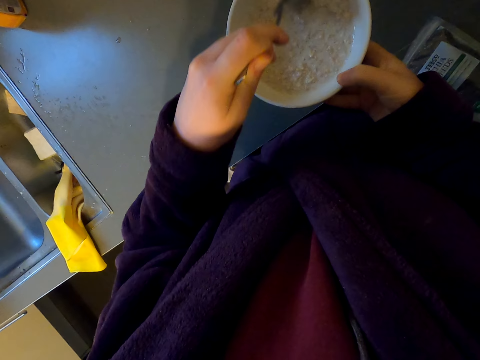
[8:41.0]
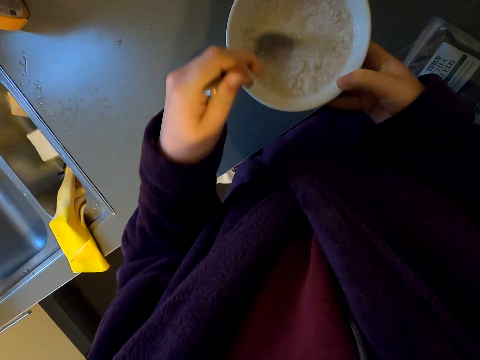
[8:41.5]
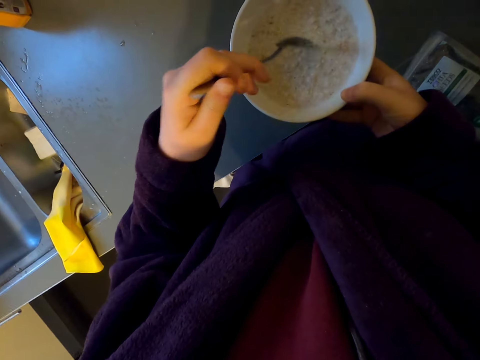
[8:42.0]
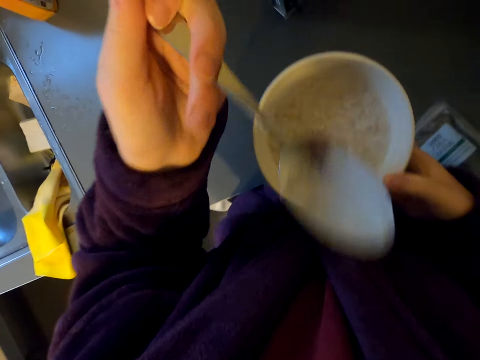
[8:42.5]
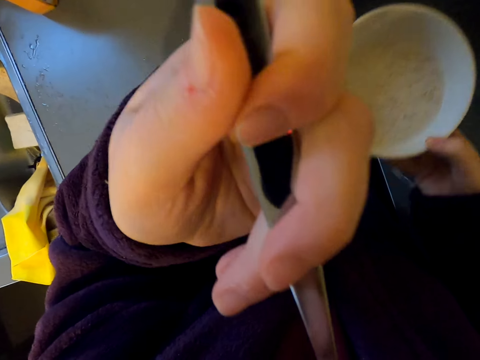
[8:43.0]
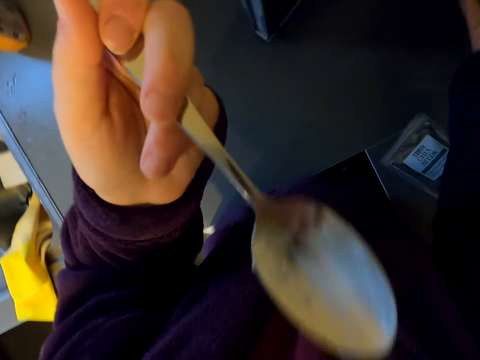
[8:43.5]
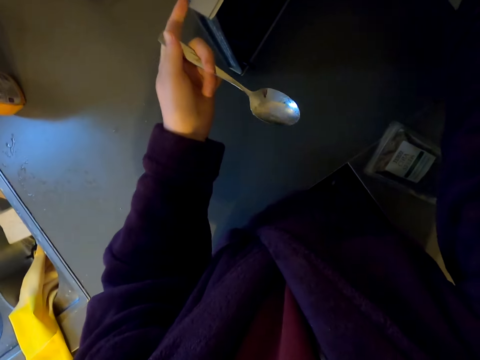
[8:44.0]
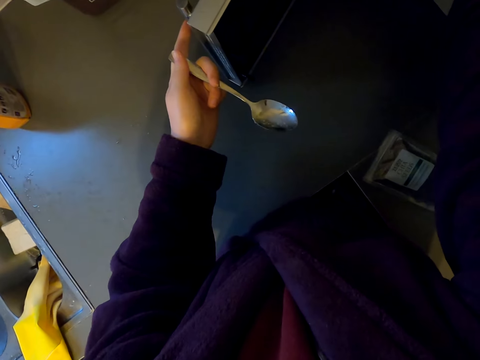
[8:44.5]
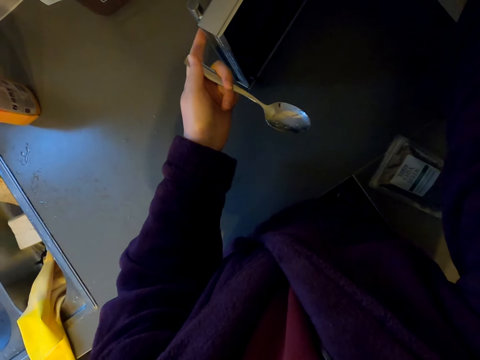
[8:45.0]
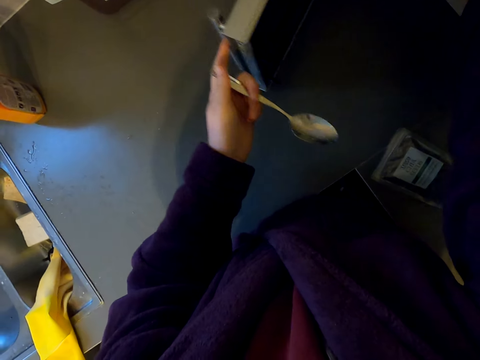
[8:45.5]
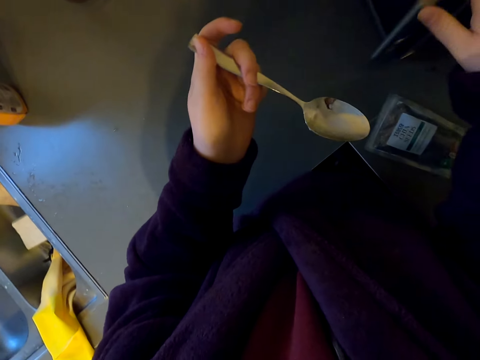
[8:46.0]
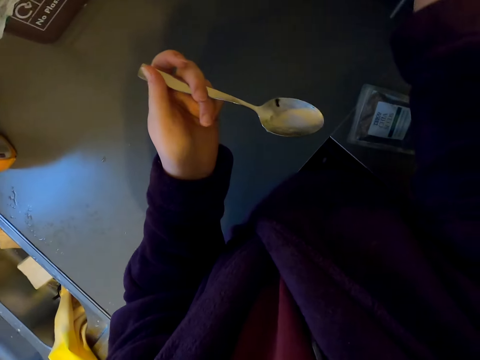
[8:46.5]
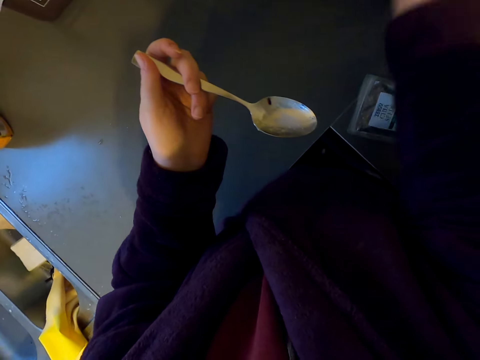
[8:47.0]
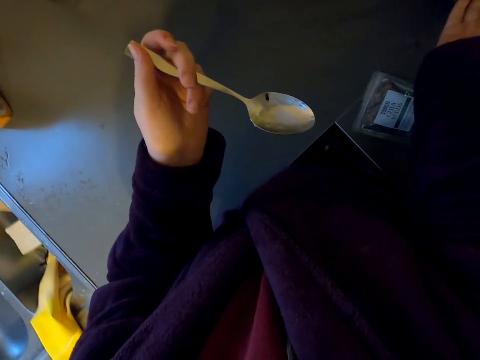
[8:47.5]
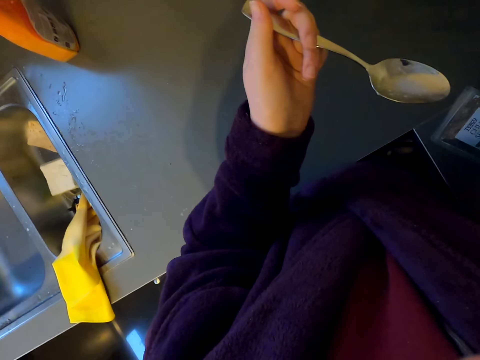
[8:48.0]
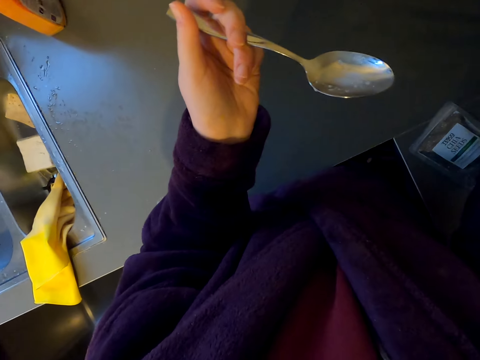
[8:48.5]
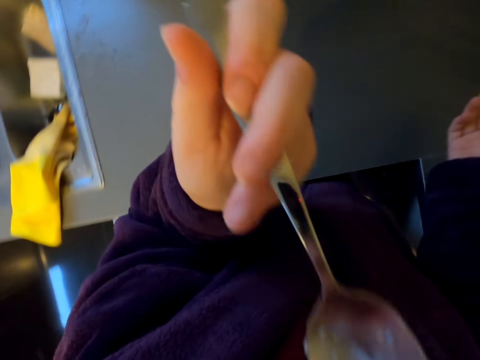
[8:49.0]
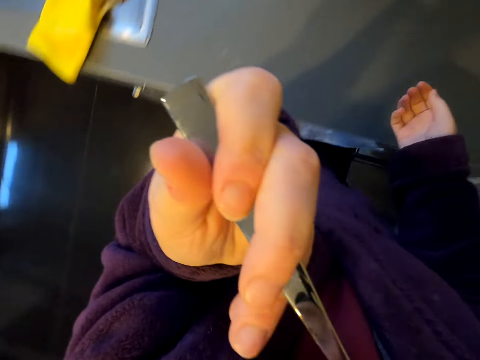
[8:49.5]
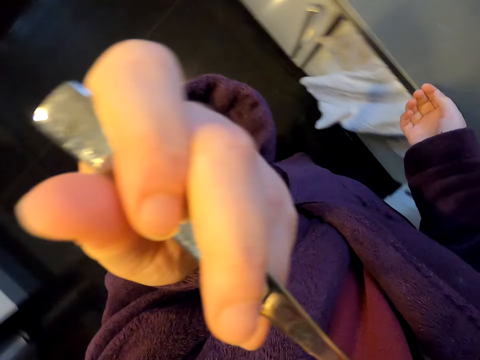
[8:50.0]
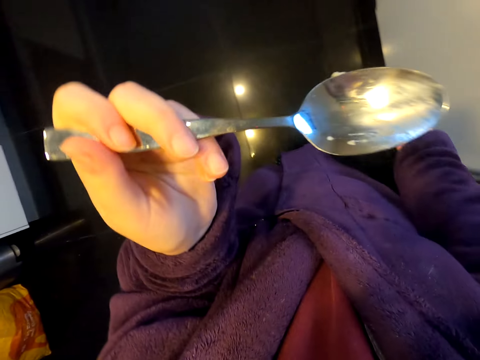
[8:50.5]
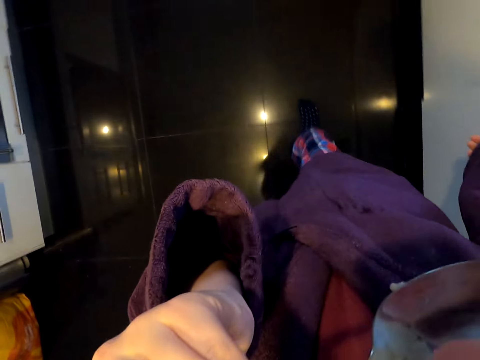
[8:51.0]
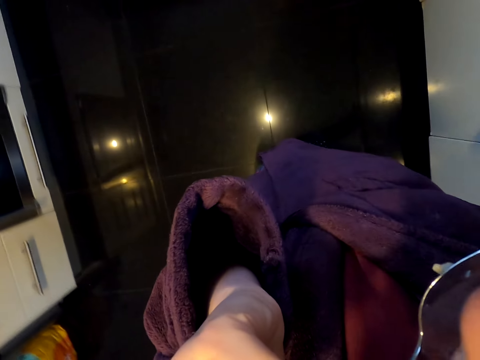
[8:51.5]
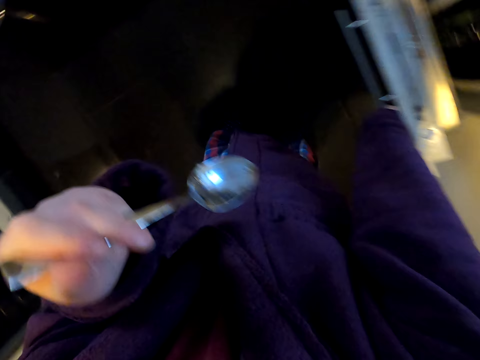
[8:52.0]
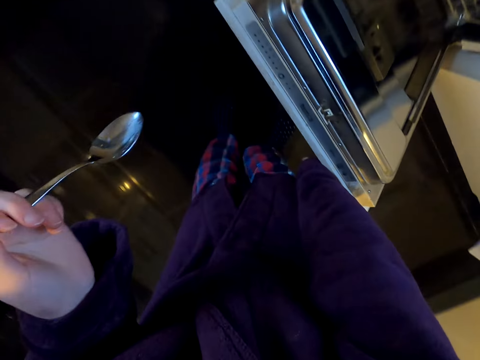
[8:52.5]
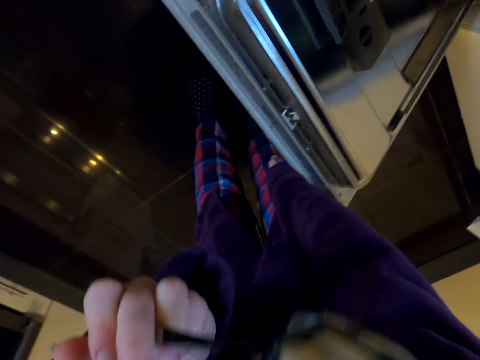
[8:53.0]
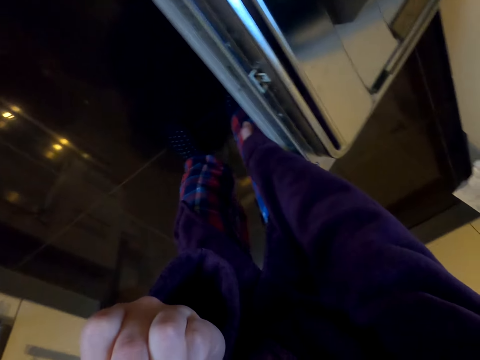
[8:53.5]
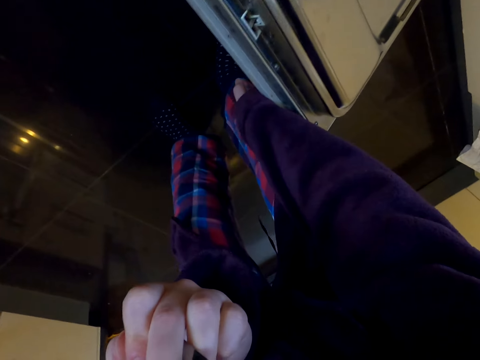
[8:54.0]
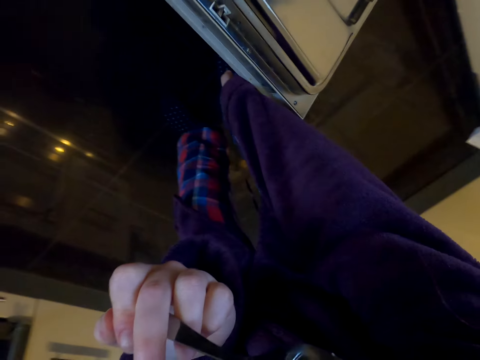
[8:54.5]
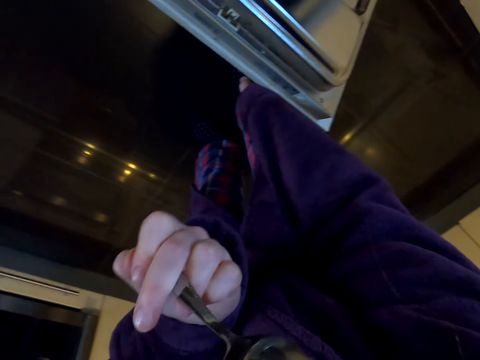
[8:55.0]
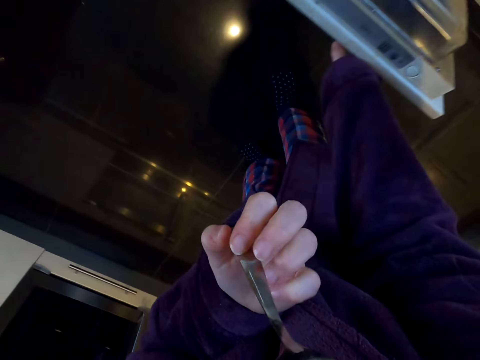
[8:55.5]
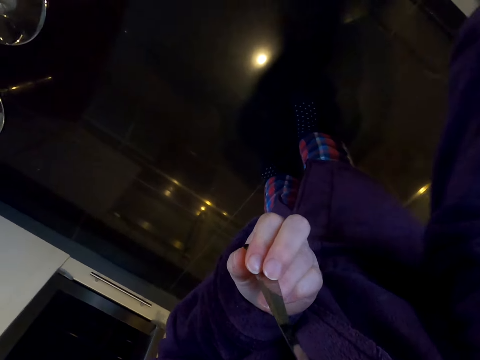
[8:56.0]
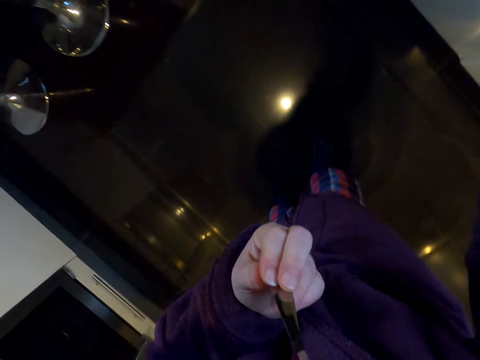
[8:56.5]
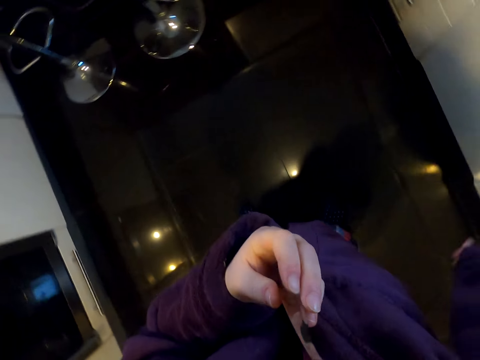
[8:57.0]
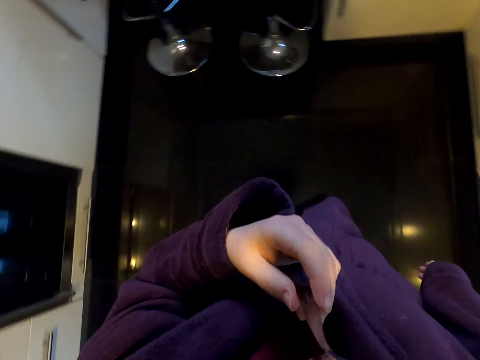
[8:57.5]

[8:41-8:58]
The camera wearer scoops some mixture. They taste the mixture. They put the bowl in the microwave. They close the microwave. They set time on the microwave. They lick the spoon. They lick the spoon again. They open the dishwasher. They look in the dishwasher. They lick the spoon. They close the dishwasher.

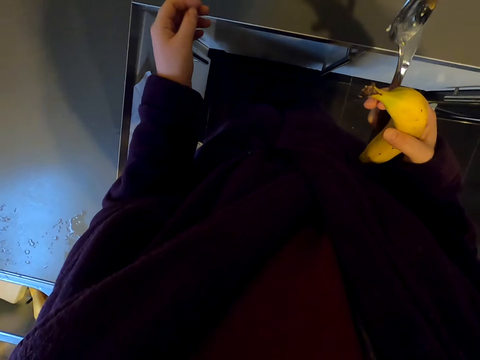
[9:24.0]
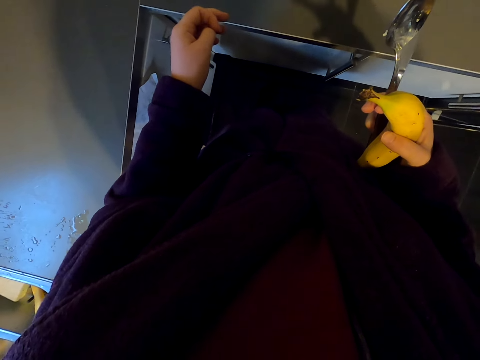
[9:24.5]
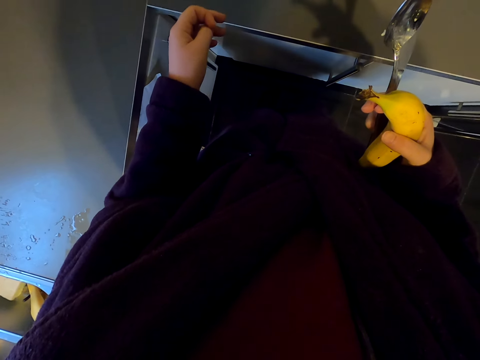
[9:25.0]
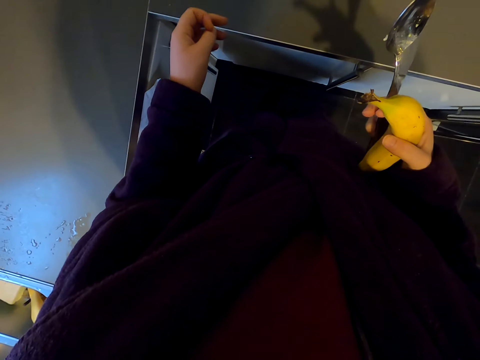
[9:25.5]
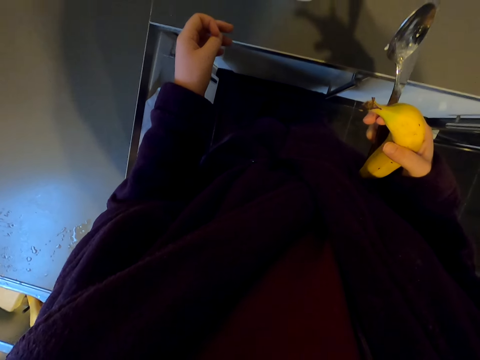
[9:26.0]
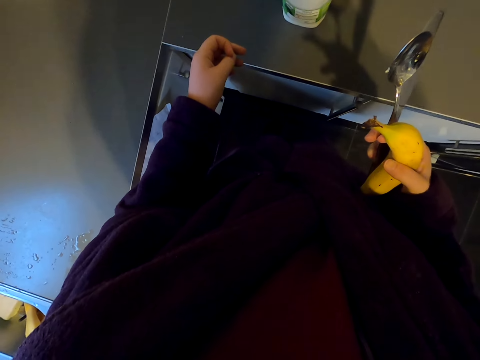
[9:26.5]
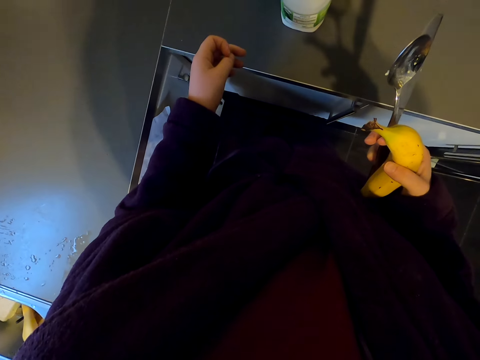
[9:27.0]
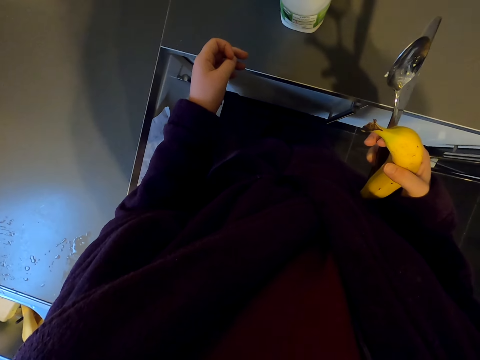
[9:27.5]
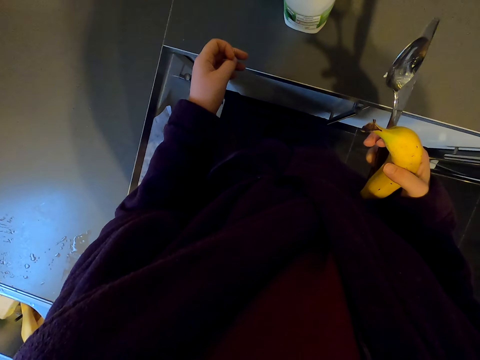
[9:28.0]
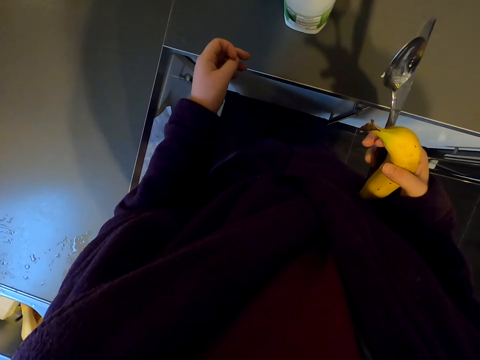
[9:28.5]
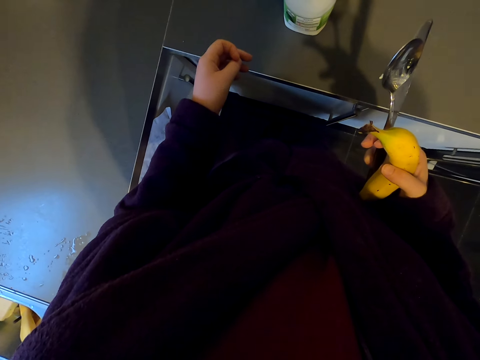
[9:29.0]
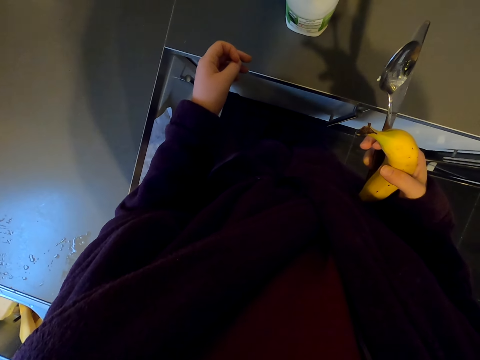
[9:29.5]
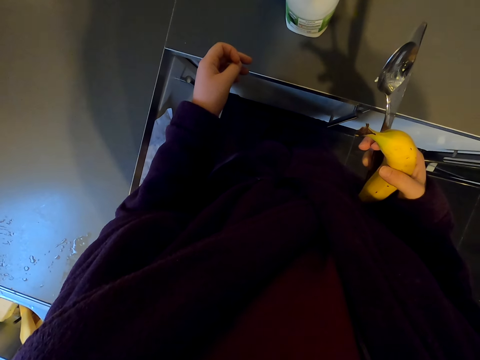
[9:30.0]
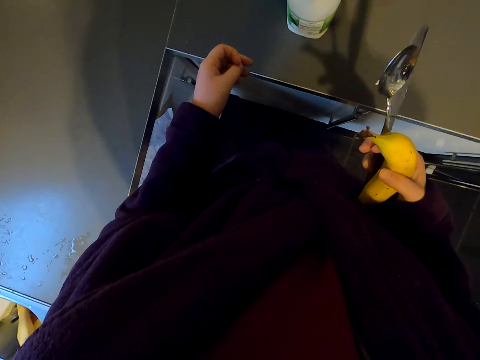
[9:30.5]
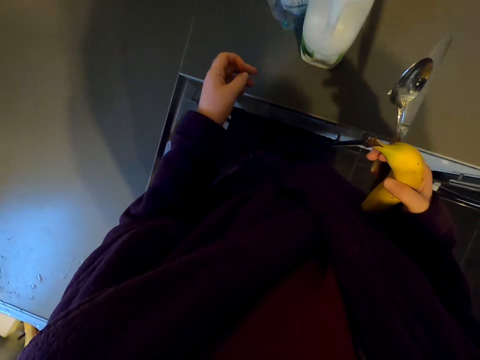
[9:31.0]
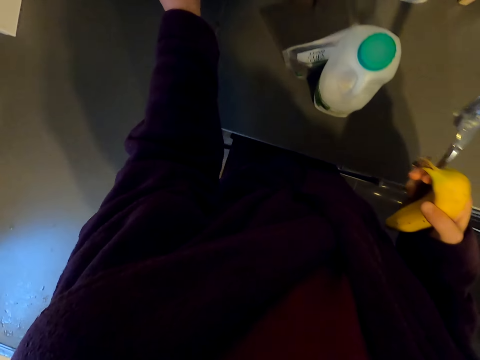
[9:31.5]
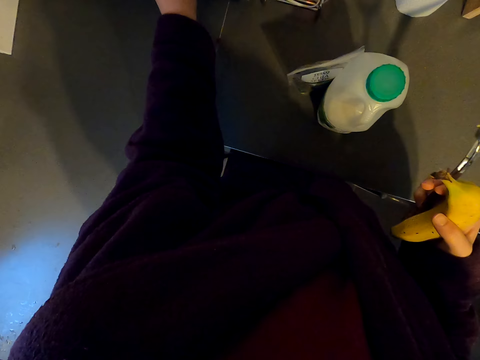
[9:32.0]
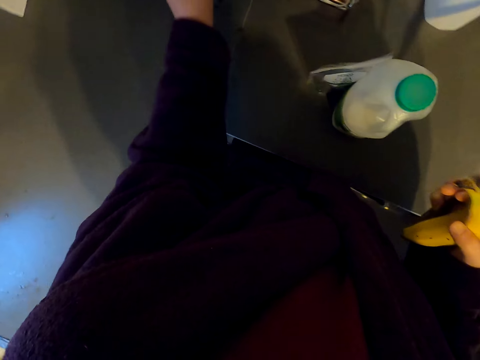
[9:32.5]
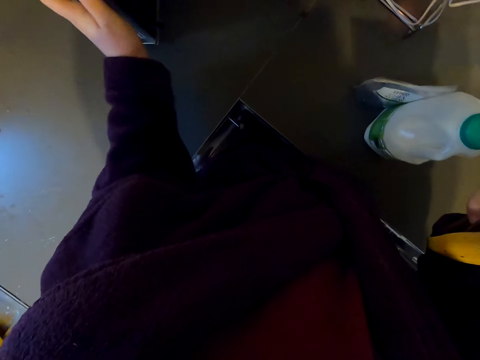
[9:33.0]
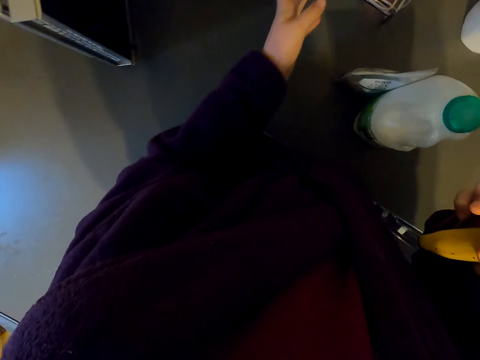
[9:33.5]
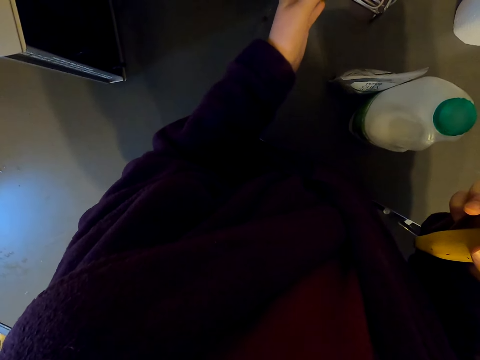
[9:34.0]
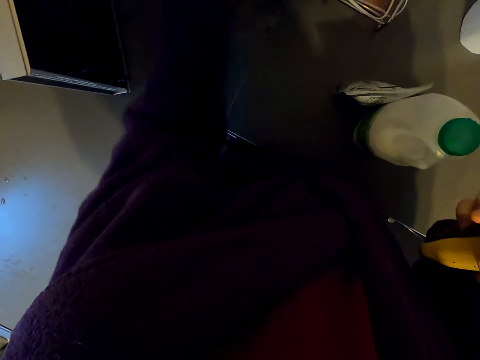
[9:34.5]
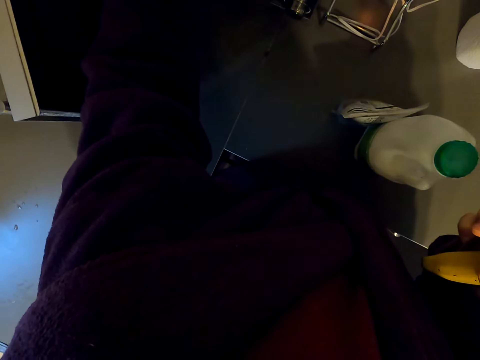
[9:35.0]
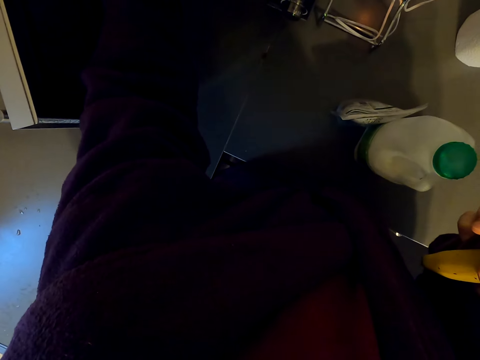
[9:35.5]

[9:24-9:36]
The camera wearer removes their hand from the kitchen slab. They look around. They stretch their hand to the kitchen slab. They arrange the kitchen slab.
